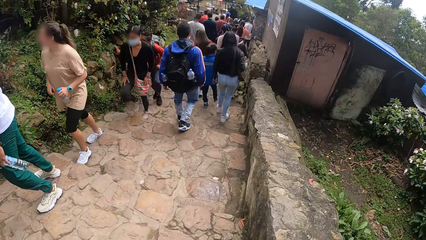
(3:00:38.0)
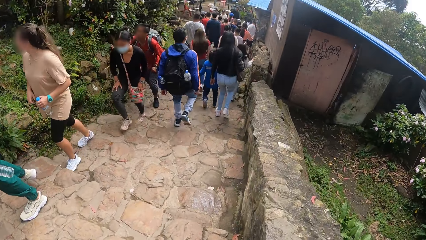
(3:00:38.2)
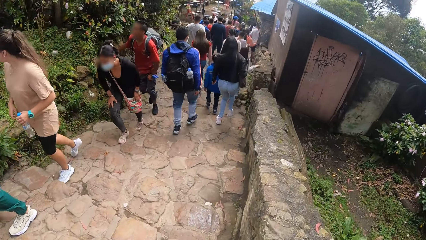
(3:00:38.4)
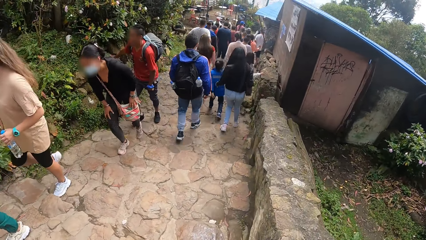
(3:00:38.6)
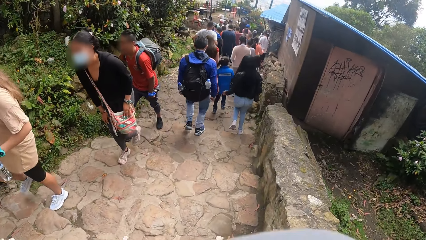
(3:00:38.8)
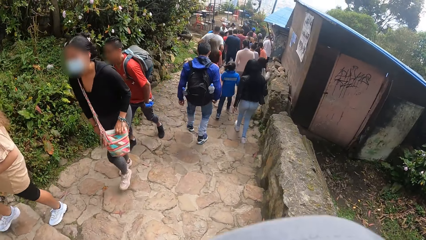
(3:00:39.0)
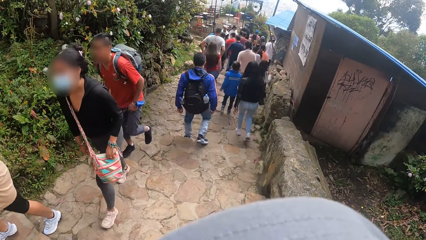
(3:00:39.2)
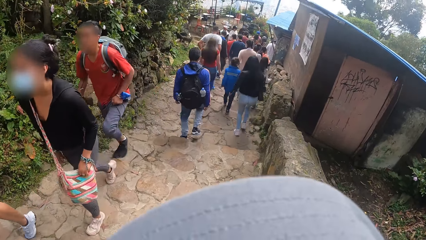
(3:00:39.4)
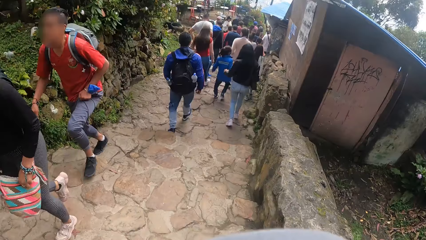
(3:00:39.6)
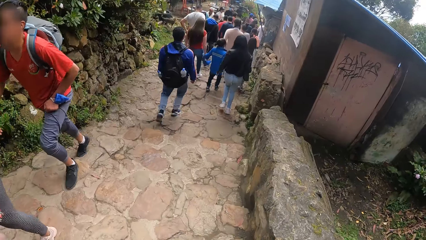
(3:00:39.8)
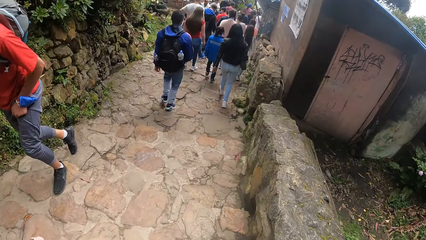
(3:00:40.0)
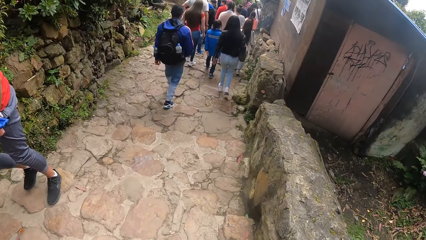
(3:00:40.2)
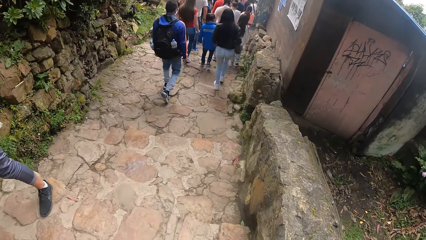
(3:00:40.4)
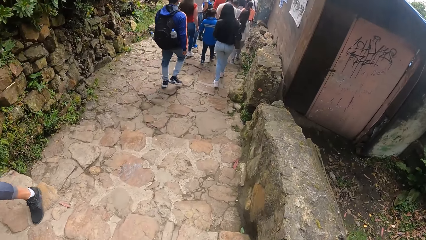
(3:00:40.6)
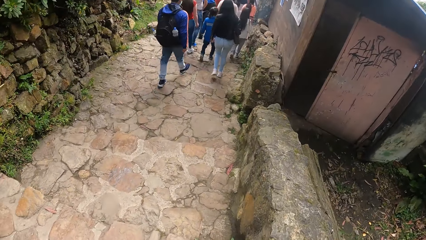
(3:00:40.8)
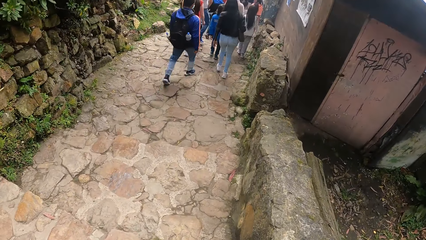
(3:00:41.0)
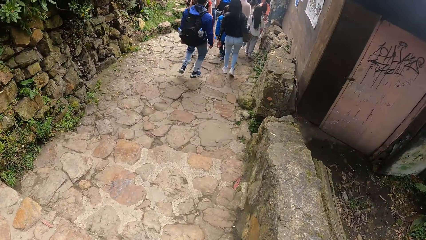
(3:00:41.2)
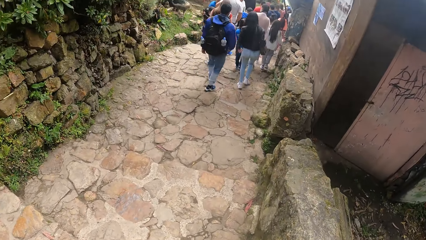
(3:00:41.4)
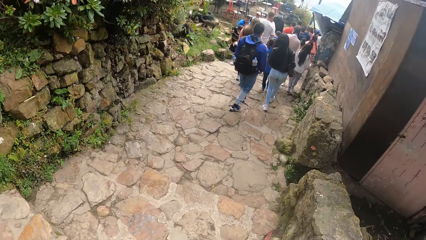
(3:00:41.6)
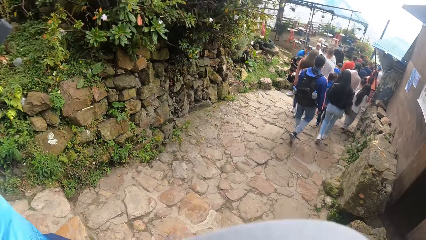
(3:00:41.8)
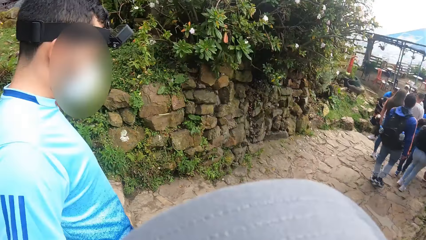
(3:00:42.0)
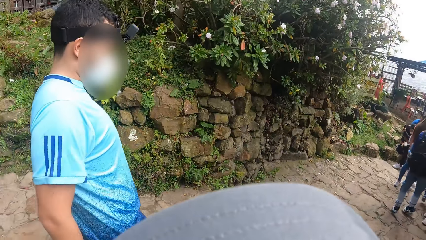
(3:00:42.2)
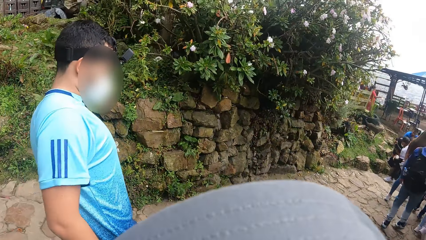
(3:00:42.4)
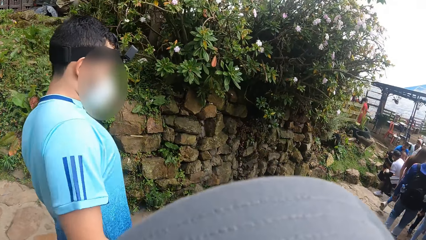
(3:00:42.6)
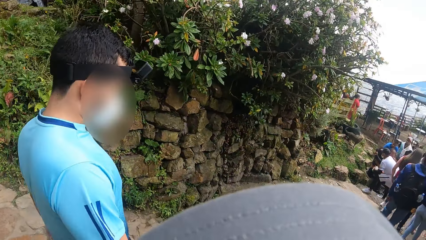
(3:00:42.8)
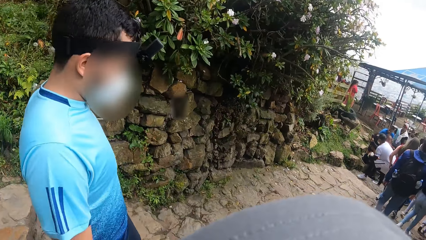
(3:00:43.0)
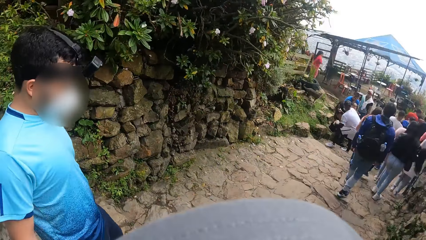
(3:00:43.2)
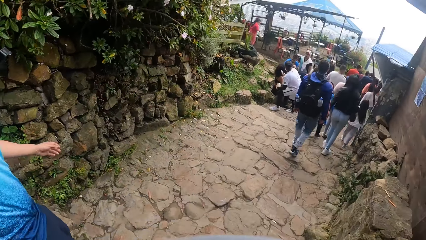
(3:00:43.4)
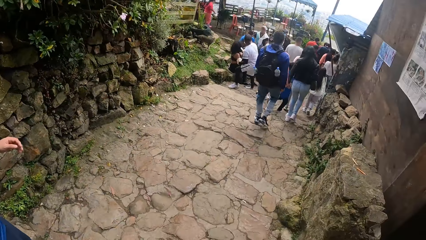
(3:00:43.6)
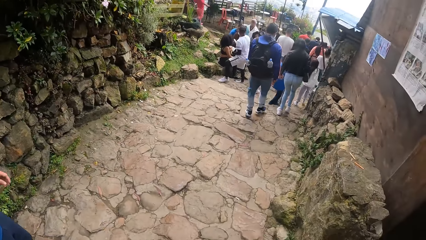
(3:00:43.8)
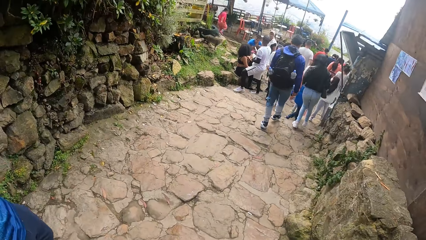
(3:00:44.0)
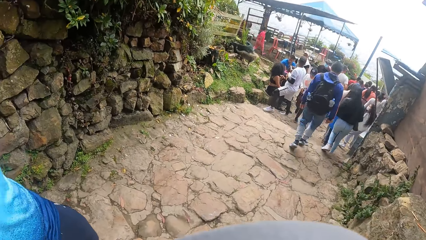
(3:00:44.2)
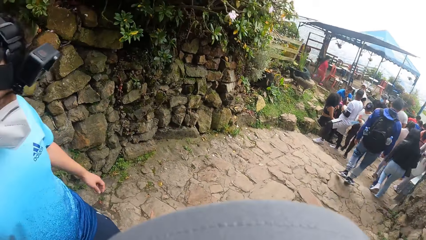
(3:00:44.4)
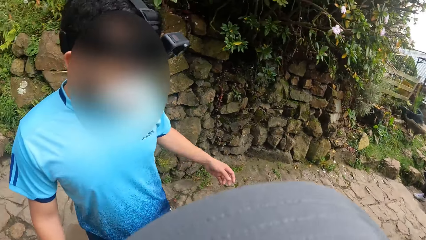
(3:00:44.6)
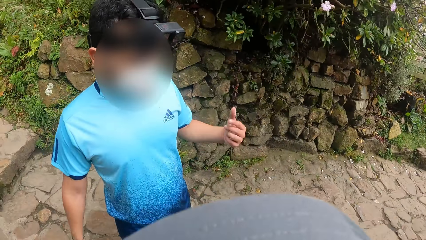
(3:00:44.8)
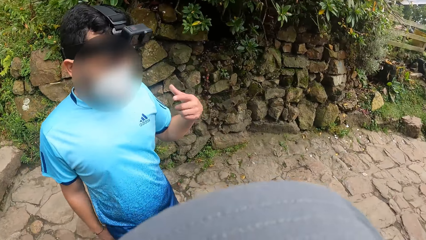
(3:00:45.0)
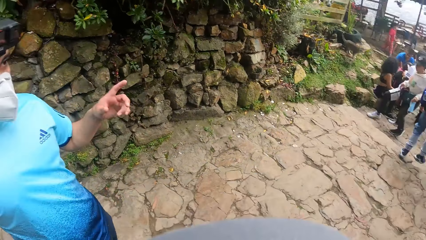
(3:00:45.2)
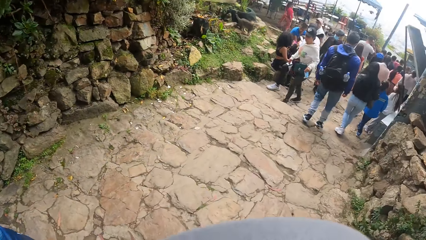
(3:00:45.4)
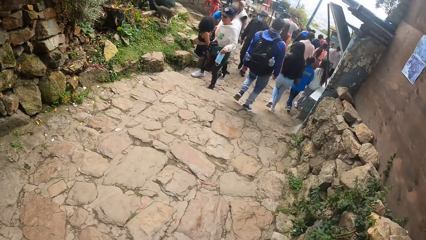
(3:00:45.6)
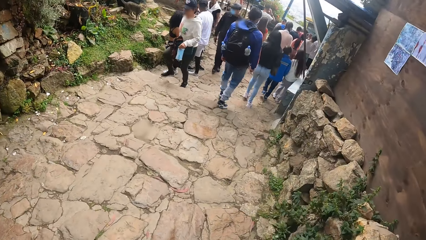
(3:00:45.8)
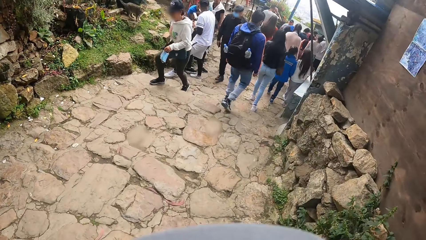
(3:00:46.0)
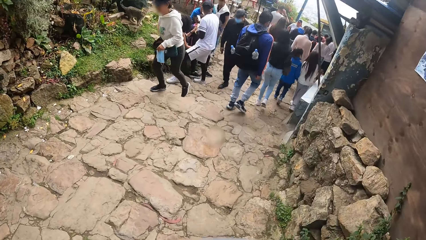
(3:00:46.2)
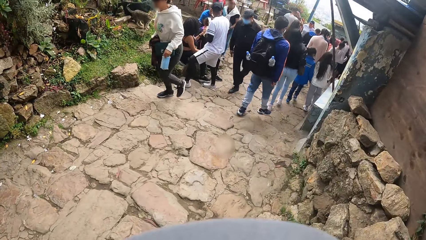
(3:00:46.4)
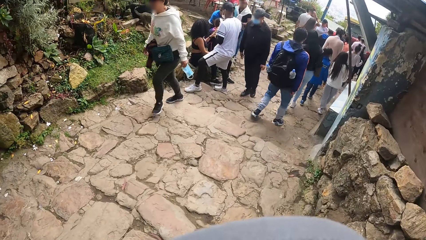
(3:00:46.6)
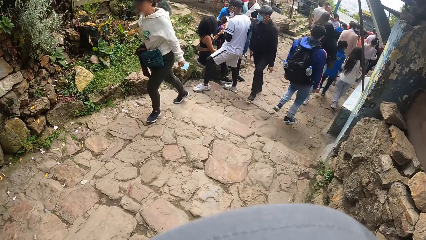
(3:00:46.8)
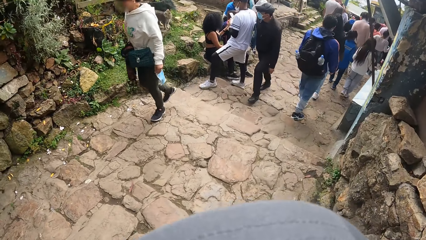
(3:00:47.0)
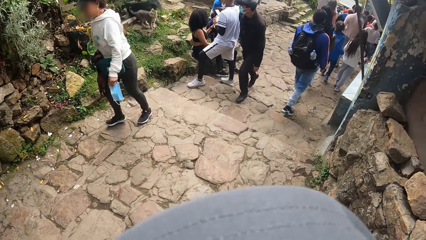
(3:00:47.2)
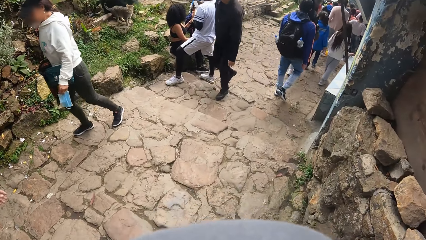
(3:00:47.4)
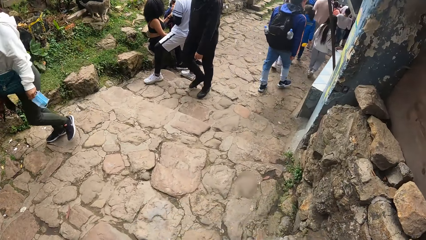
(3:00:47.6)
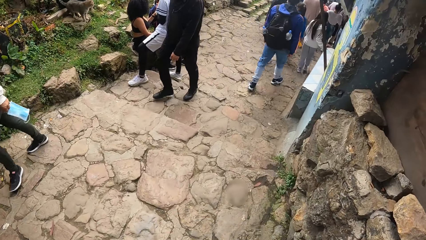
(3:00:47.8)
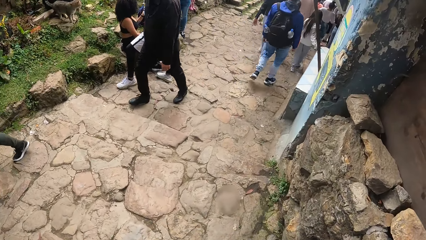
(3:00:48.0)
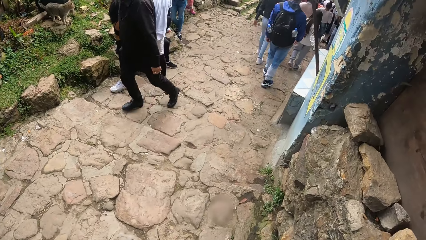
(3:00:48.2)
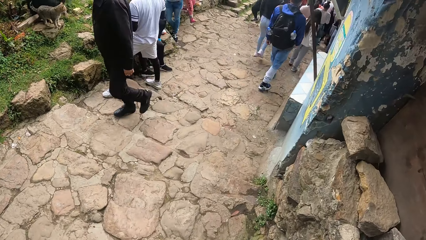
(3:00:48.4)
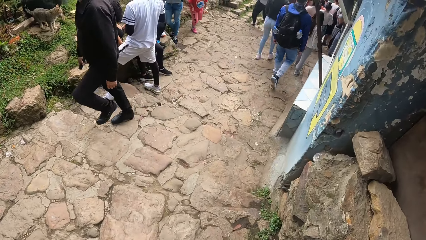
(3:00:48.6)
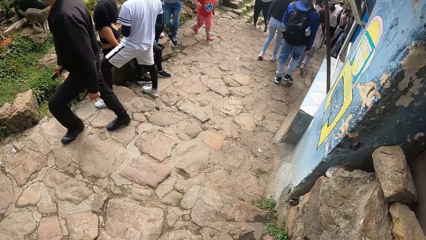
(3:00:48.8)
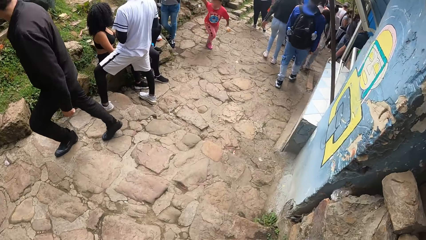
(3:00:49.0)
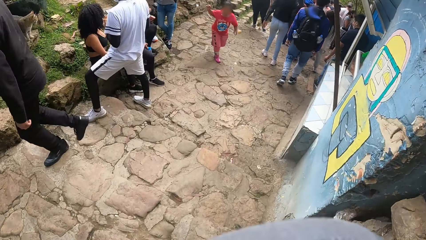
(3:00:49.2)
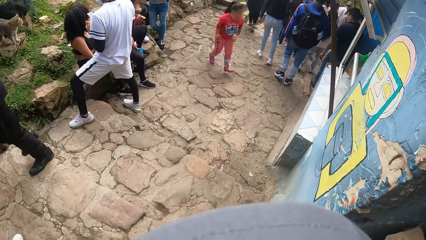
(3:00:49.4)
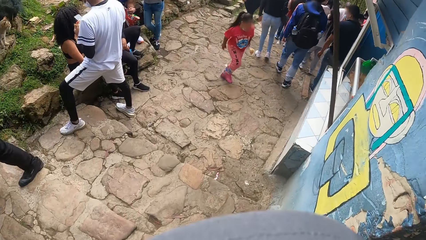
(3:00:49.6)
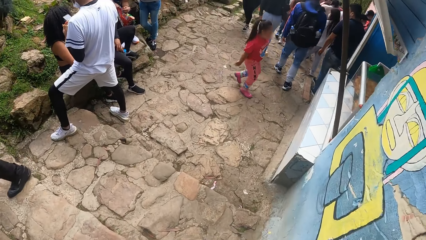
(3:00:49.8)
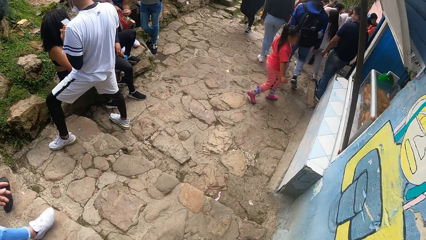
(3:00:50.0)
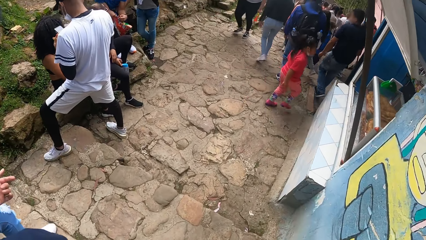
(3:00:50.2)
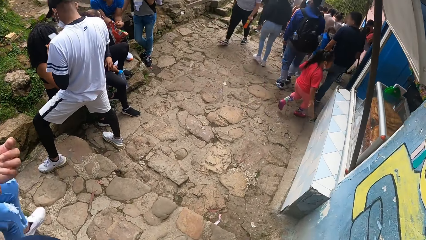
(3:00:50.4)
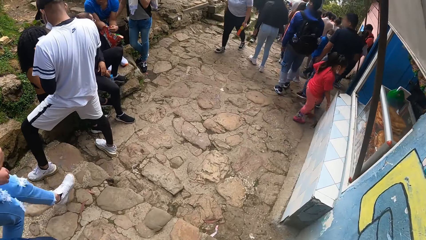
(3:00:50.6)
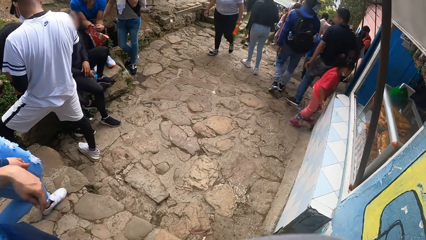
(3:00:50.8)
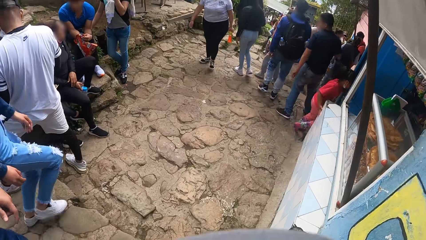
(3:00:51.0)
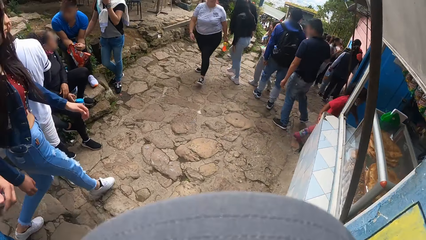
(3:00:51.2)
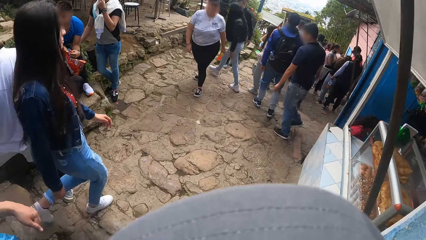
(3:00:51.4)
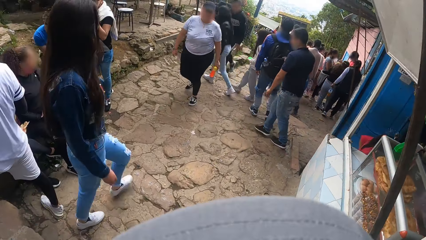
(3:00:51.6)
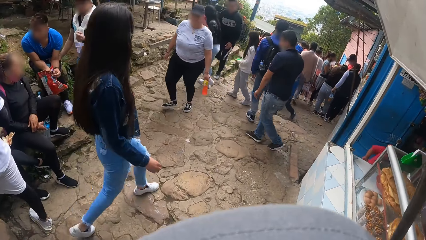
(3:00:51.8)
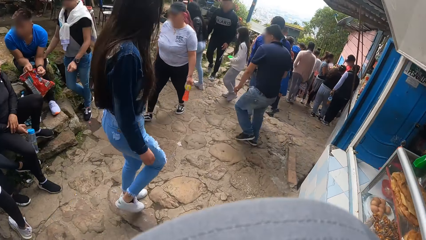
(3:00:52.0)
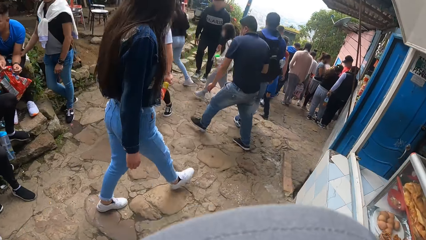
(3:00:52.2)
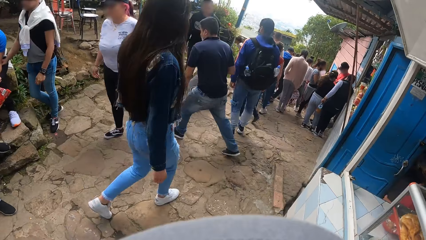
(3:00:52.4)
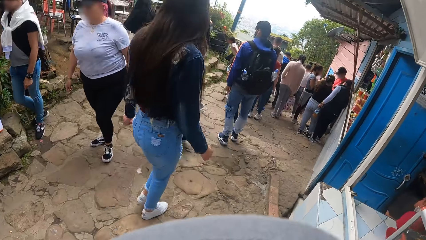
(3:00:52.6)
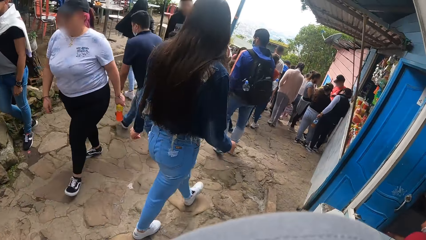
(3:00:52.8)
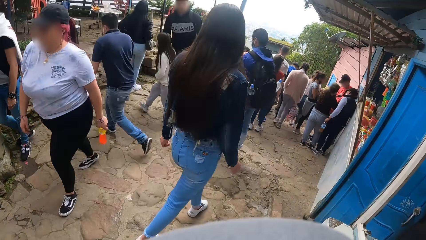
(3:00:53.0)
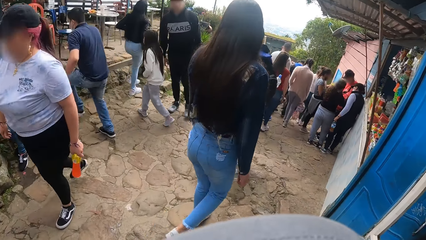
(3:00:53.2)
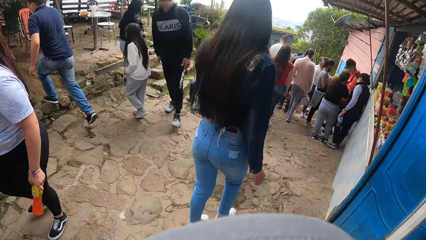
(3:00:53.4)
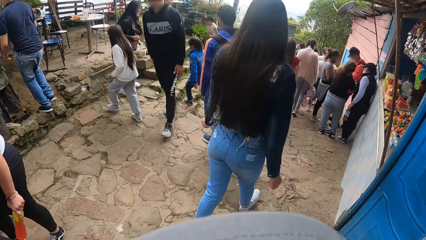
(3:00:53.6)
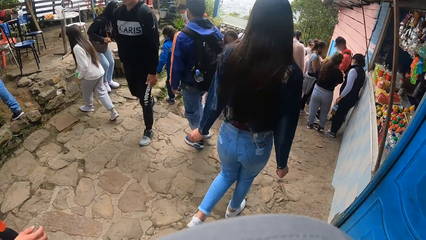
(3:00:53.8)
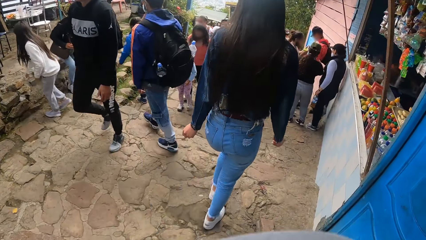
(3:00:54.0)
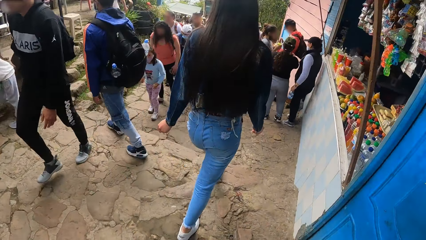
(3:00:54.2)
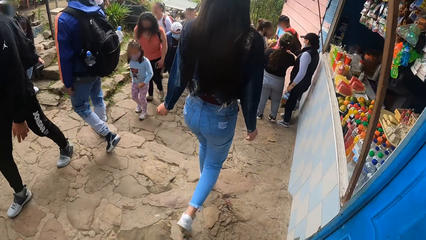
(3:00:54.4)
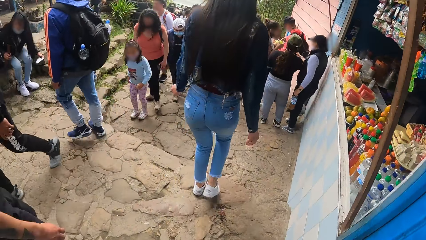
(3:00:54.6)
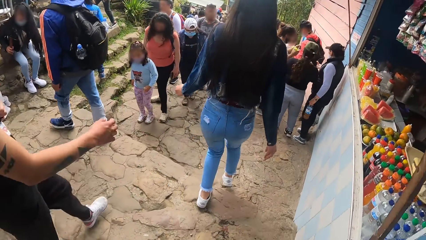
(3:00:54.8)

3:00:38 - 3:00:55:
The camera wearer looks at the man. The man gesticulates with his left hand to the camera wearer. The camera wearer interacts with the man. The man gesticulates with his left hand to the camera wearer.
